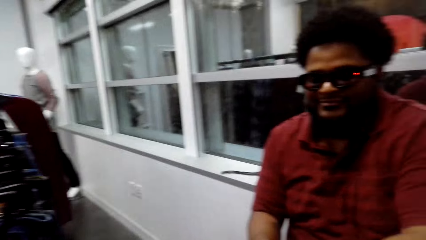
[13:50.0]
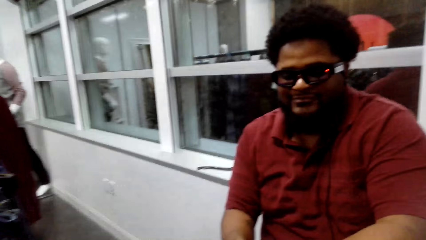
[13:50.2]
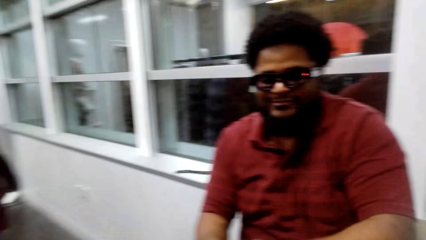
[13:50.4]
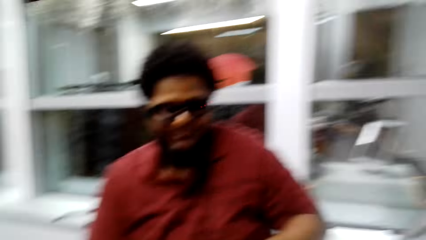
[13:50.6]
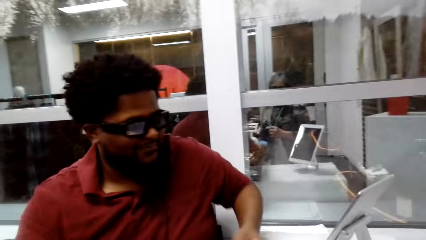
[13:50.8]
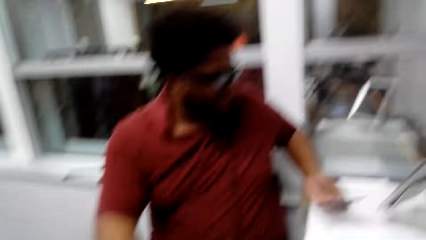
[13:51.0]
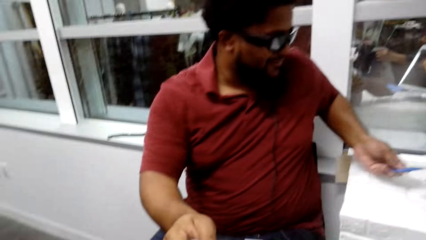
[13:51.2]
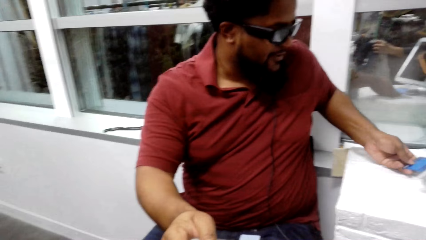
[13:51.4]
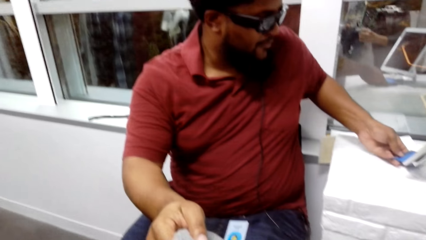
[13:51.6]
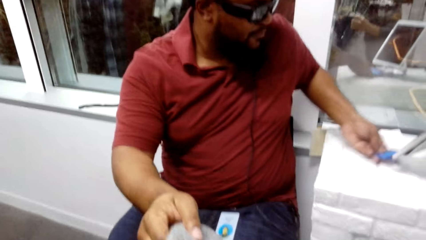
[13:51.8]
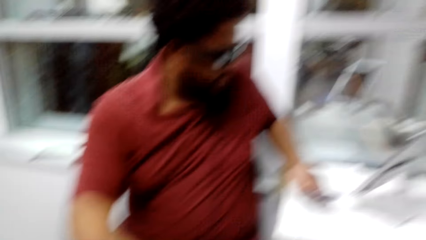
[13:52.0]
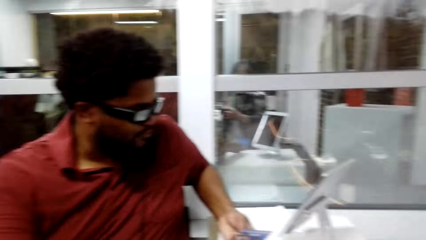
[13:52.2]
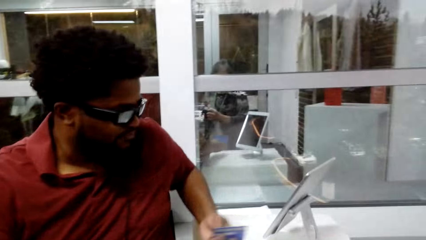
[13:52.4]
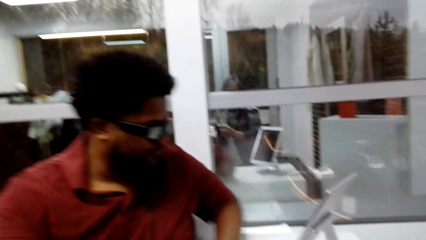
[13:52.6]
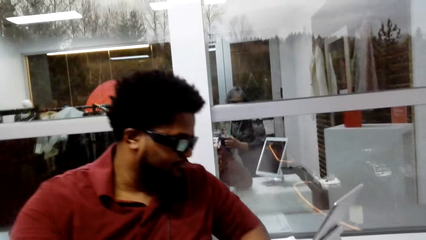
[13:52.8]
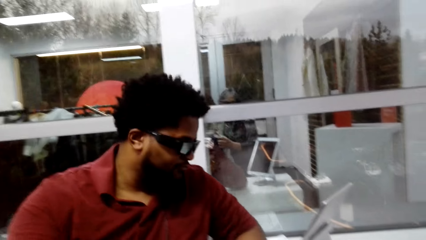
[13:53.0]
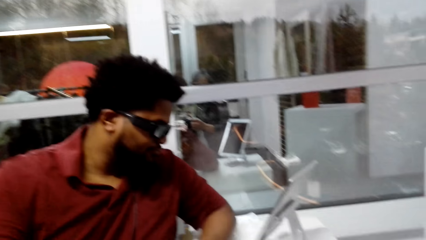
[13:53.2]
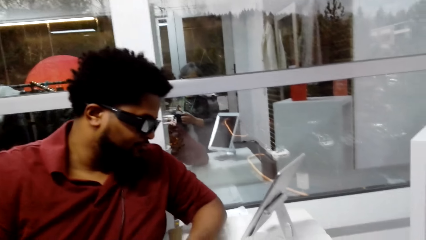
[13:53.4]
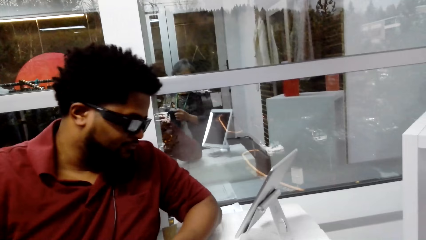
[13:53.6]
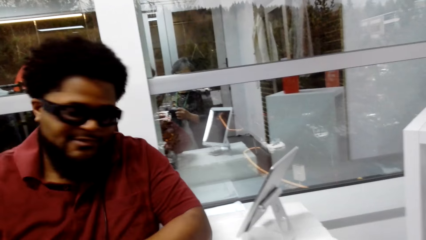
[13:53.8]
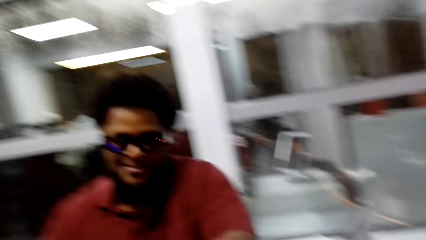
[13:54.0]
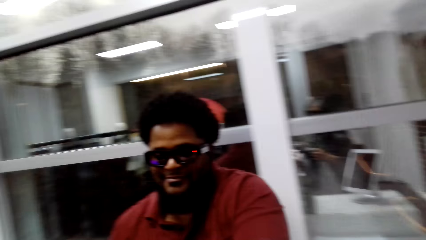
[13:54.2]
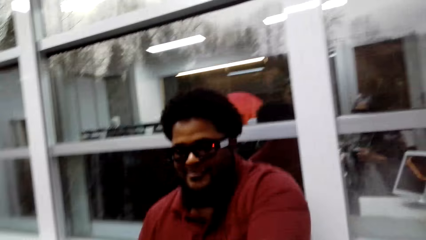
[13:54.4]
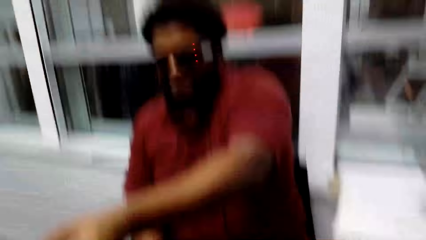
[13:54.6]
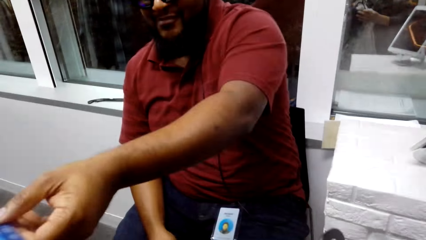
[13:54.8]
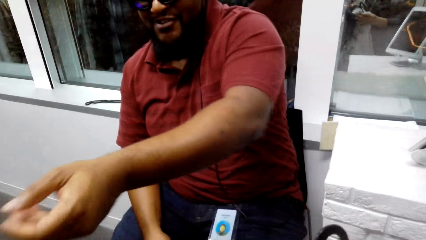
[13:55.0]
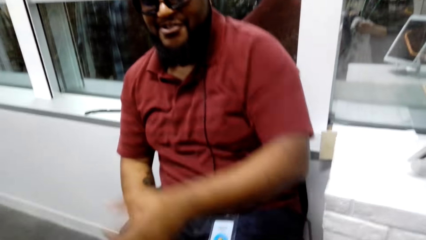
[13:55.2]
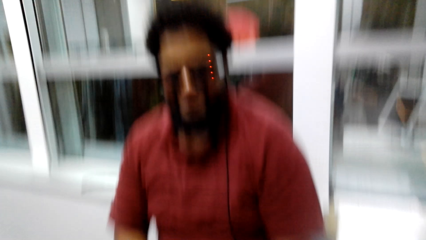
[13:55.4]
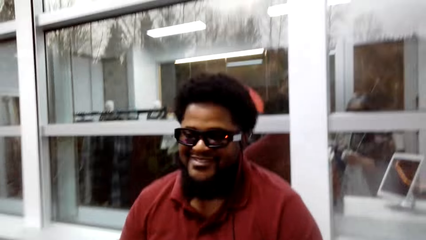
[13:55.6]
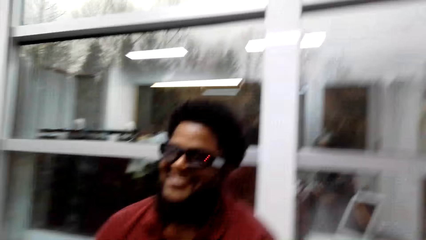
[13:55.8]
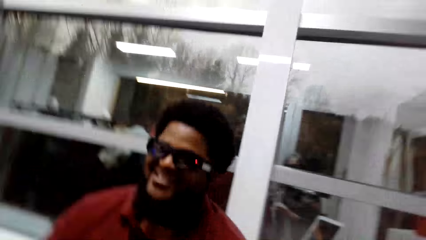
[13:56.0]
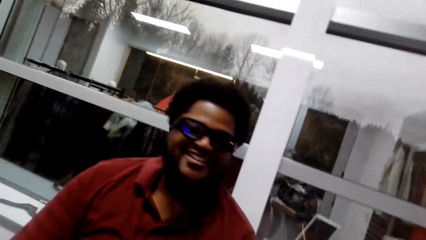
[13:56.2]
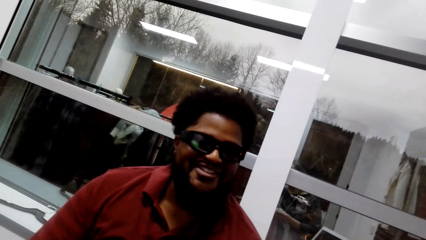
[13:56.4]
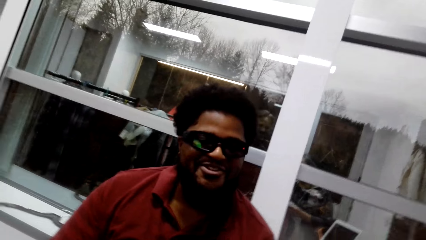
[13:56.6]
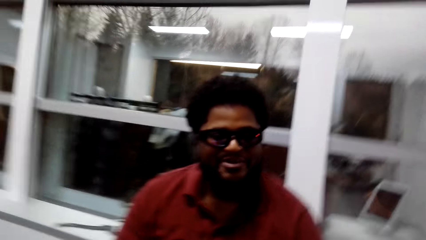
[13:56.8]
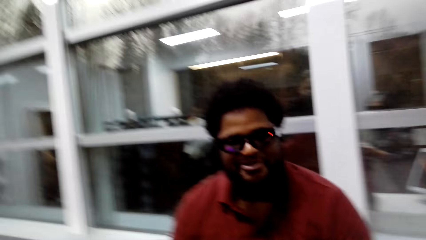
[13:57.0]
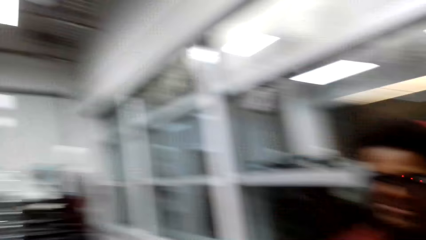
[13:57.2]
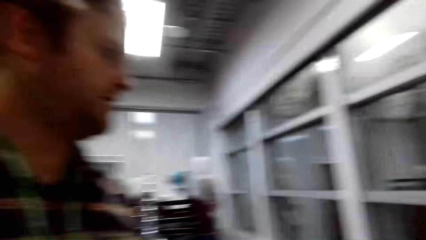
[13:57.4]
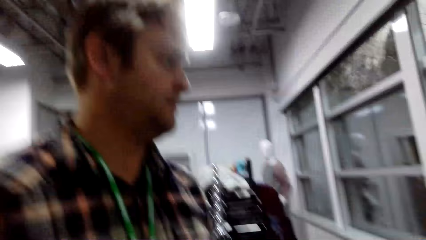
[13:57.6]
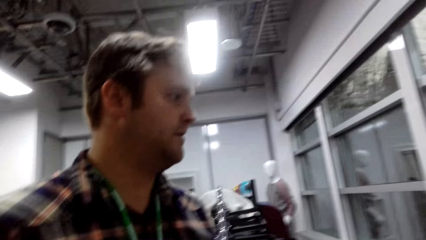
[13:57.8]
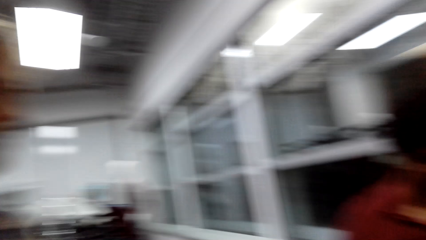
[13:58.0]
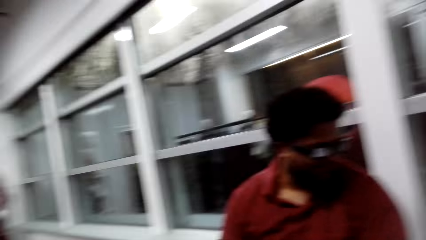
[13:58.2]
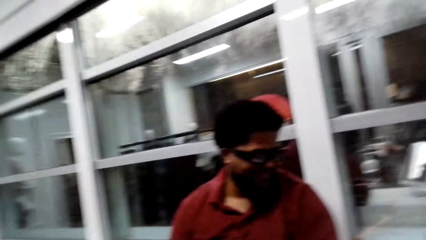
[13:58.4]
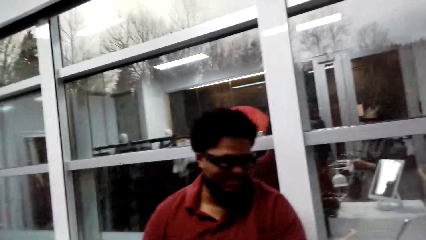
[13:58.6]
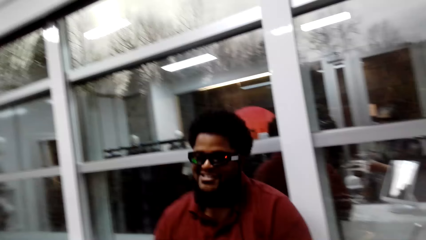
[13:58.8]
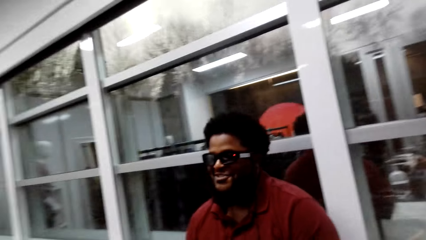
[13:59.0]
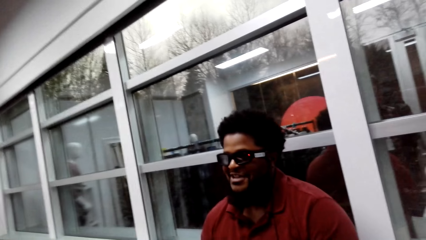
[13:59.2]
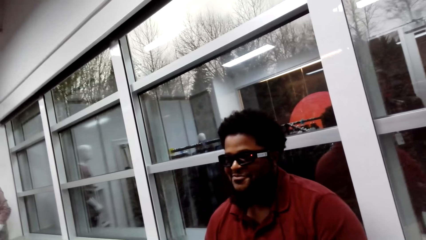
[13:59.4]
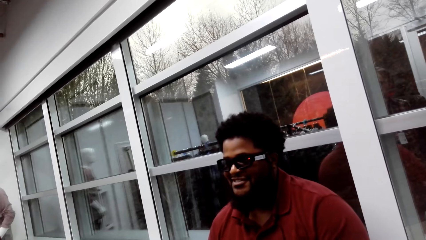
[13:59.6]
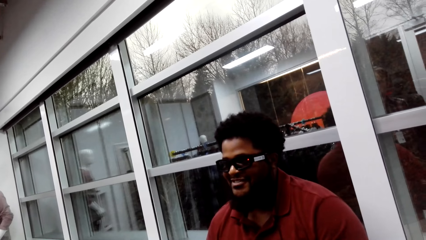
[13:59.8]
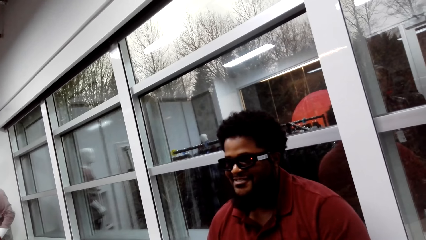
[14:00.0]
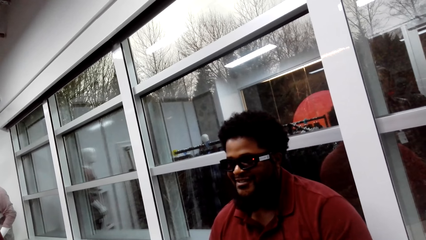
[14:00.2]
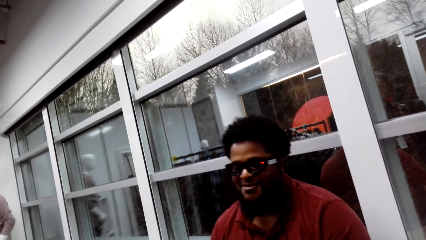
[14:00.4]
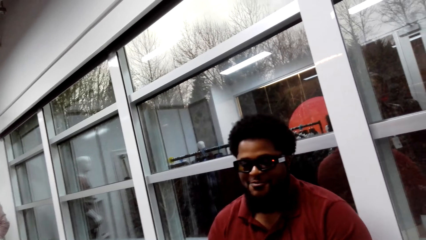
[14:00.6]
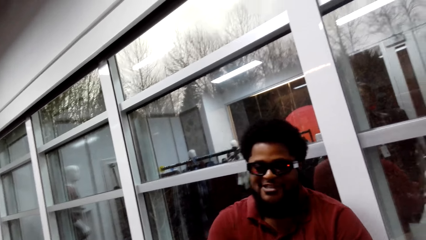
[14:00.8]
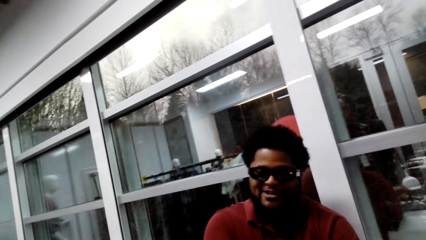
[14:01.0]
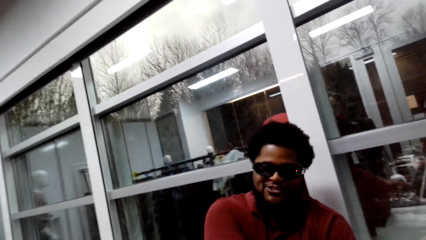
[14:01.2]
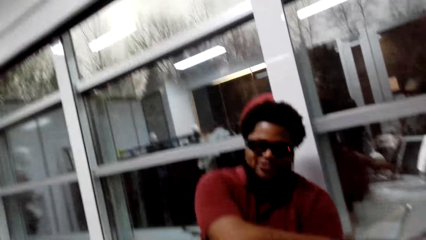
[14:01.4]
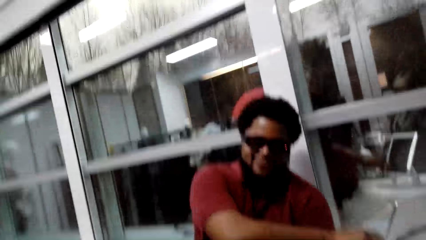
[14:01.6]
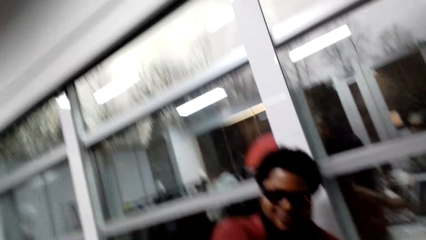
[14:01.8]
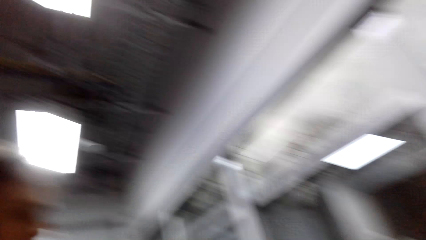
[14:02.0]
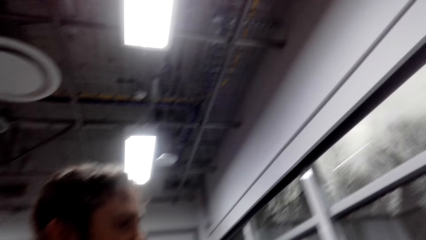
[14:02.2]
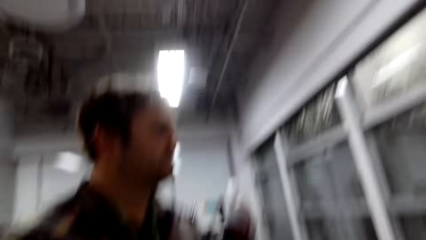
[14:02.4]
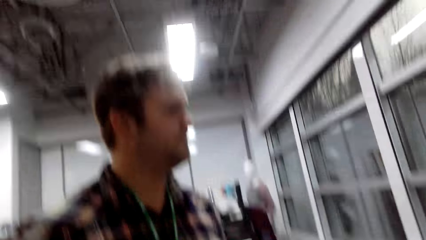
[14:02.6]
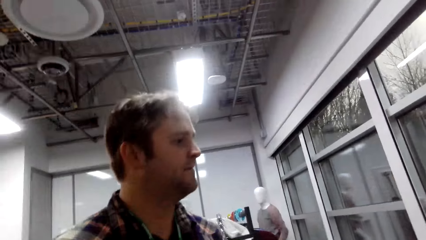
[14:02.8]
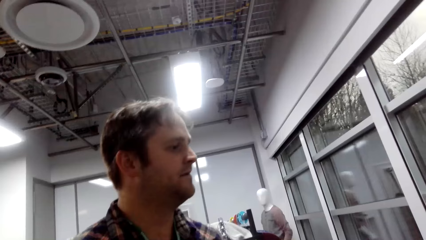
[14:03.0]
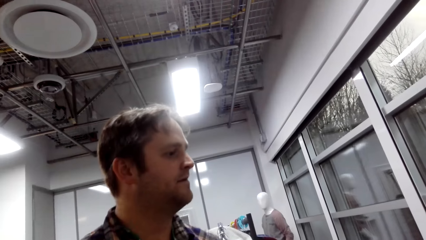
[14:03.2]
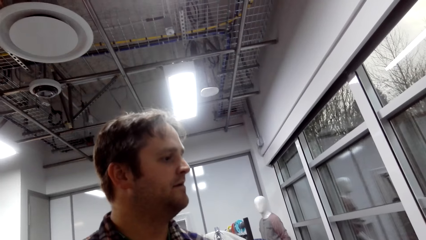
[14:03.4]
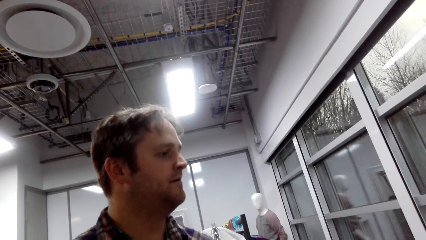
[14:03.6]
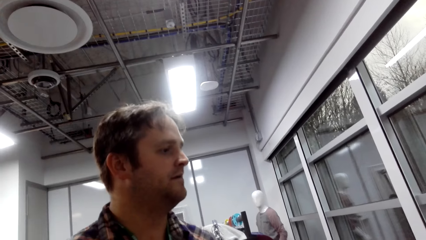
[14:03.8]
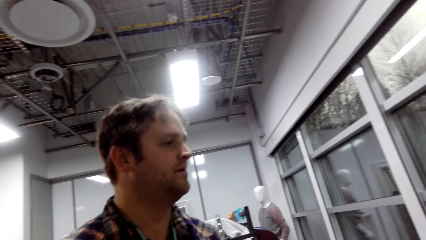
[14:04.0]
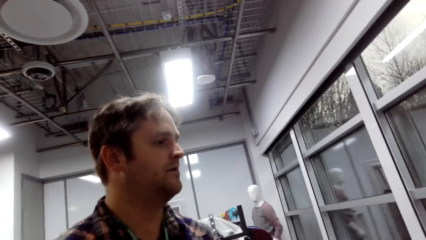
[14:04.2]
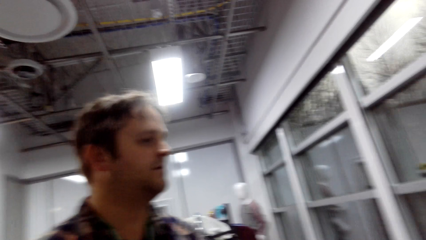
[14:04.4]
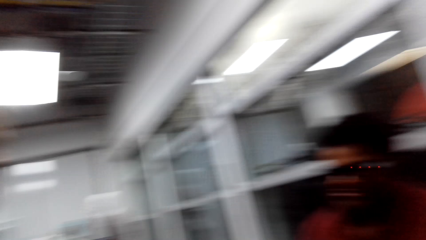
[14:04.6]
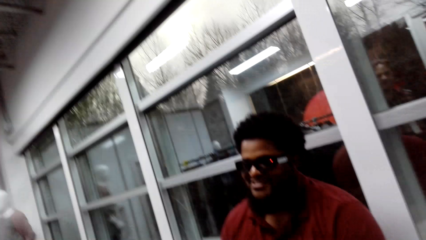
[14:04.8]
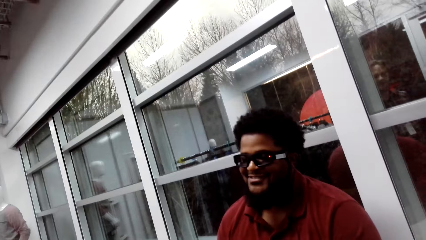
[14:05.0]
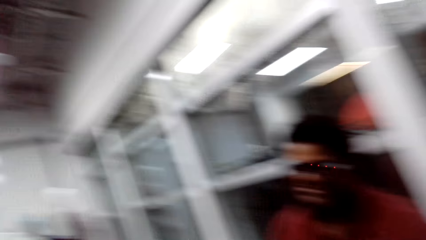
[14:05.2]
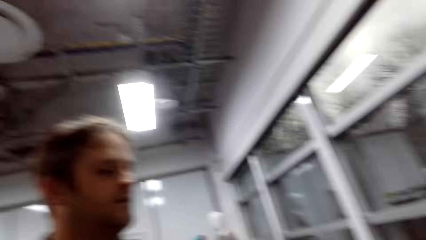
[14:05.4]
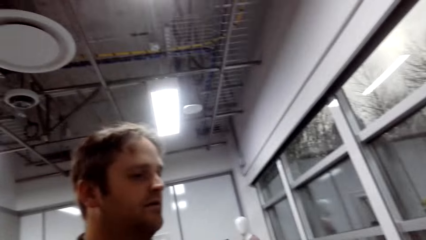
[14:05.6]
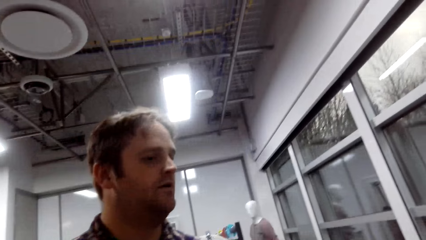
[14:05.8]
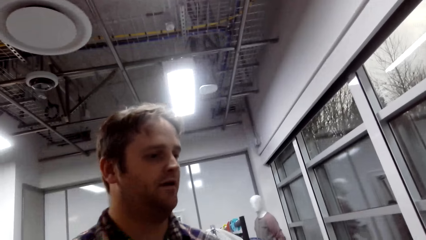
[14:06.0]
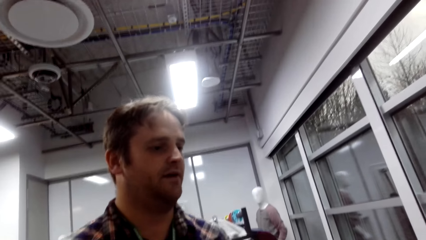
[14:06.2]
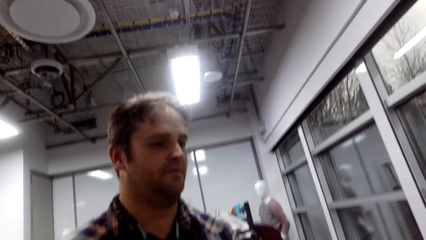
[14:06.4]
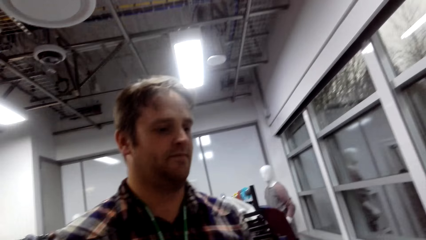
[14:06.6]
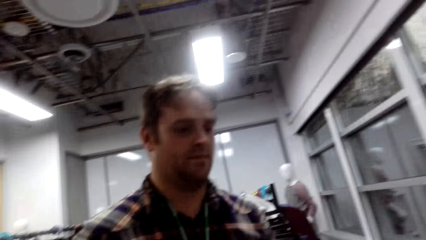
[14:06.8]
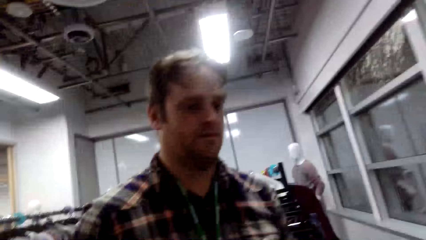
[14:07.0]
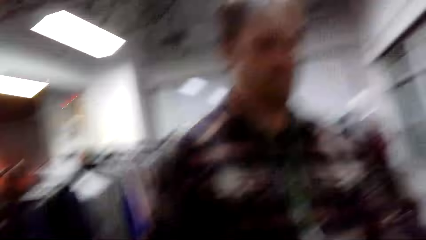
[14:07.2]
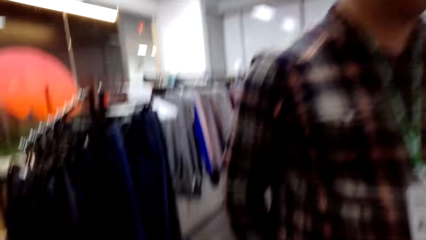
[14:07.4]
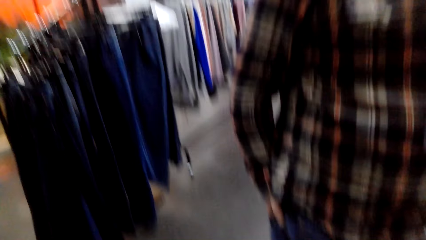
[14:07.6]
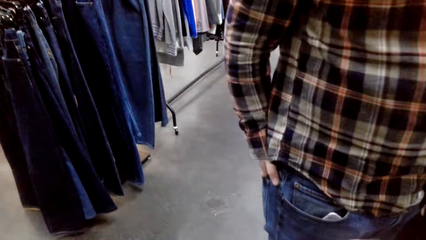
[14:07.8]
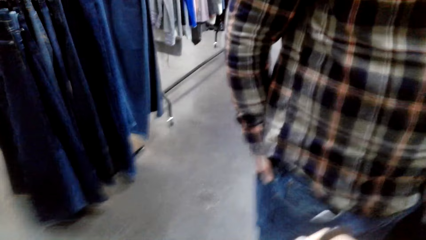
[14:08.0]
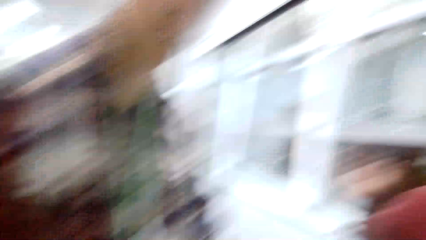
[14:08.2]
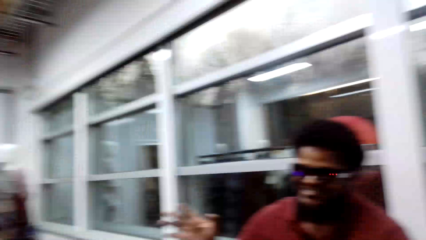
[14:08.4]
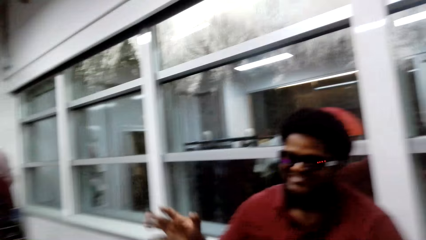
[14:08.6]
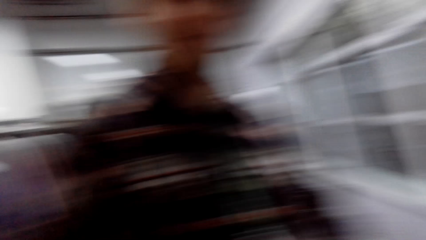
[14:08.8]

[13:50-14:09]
The camera wearer talks. A man picks up the card, scans the card, and looks at the desktop. The man gives the card to a person. The camera wearer talks. They look around. They talk. Another man talks. The camera wearer looks around.
